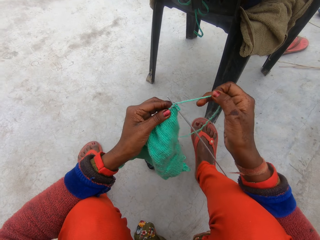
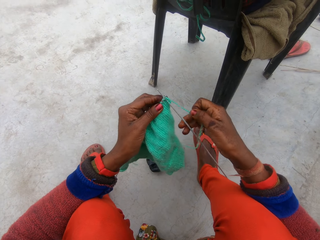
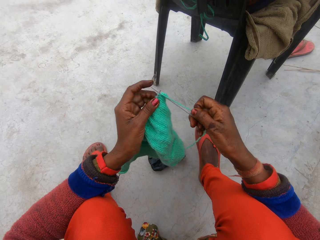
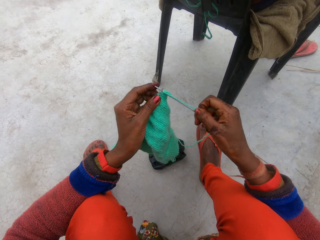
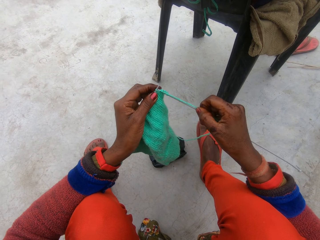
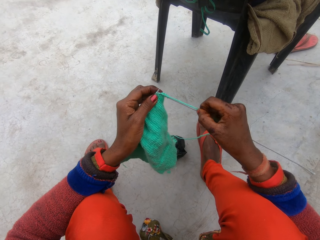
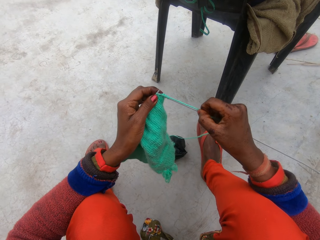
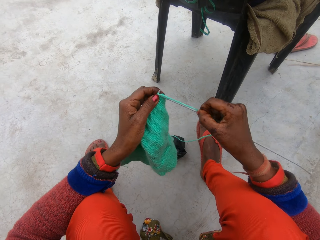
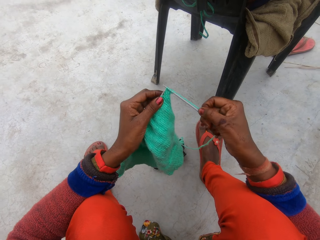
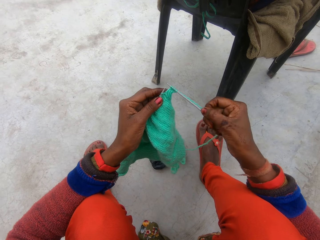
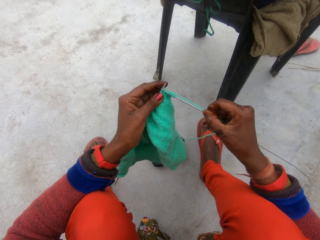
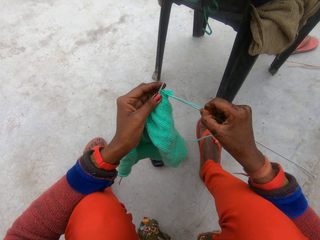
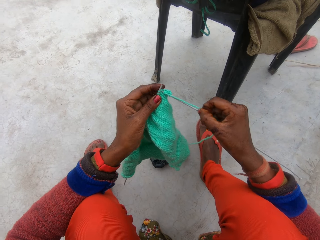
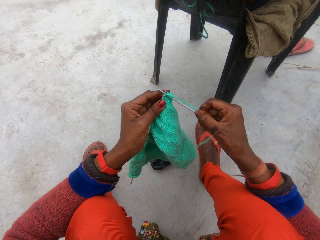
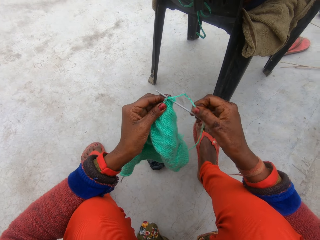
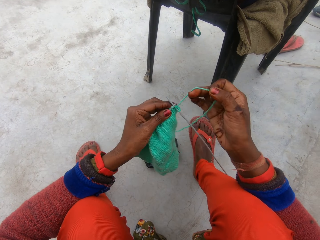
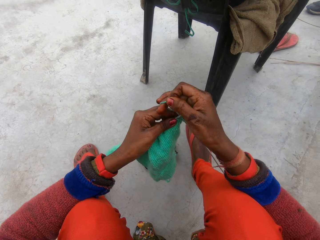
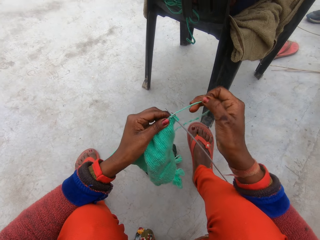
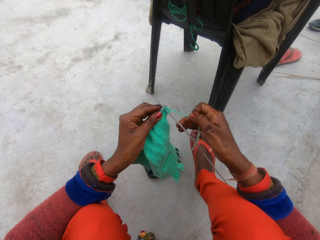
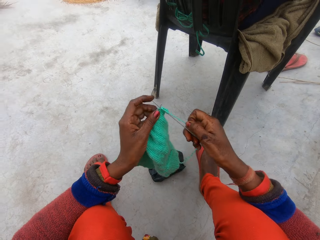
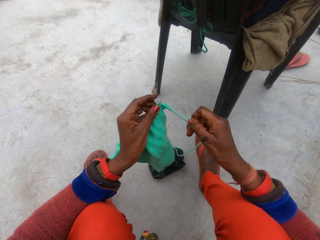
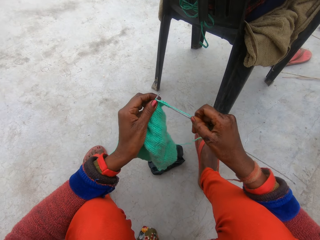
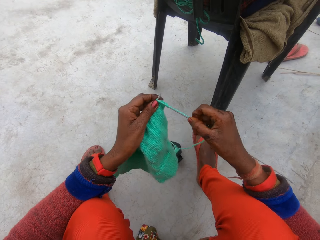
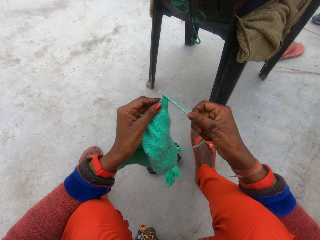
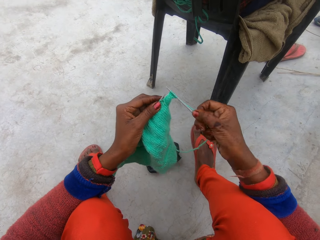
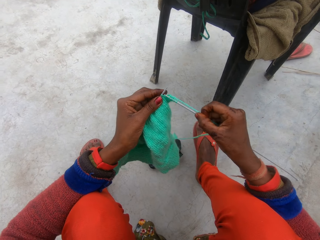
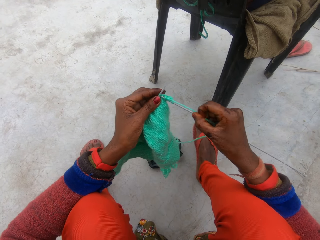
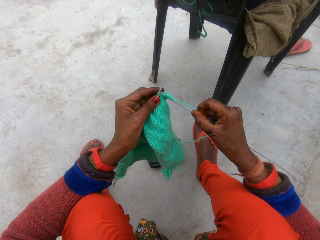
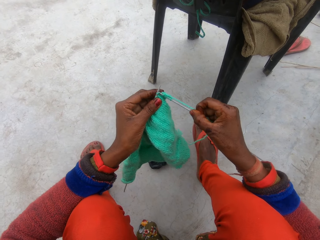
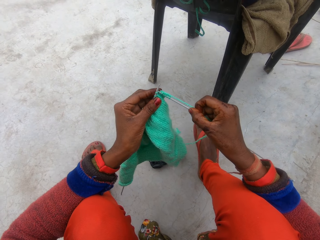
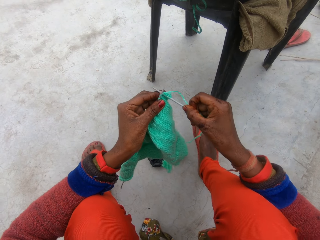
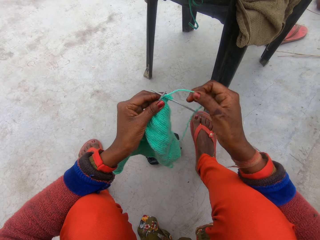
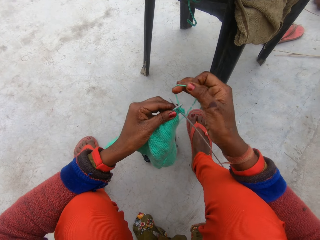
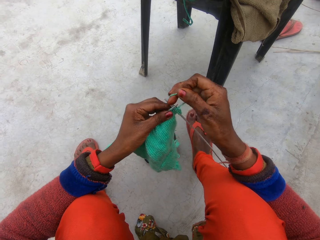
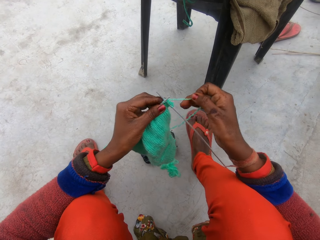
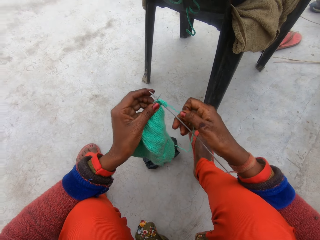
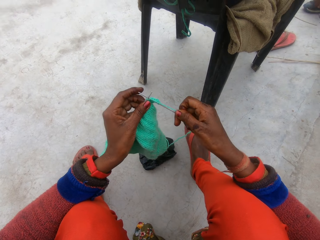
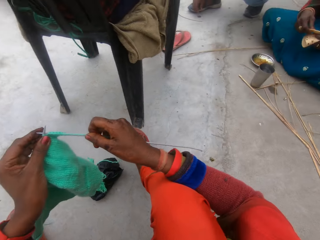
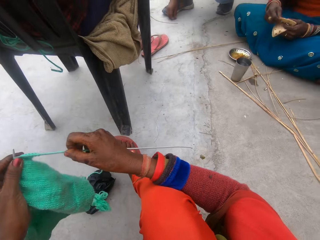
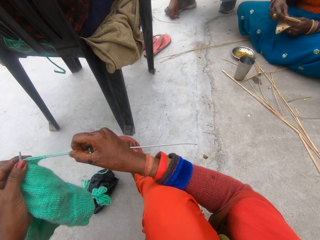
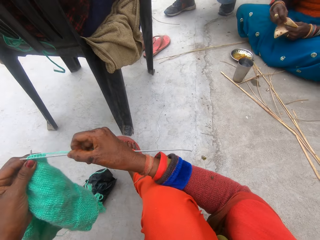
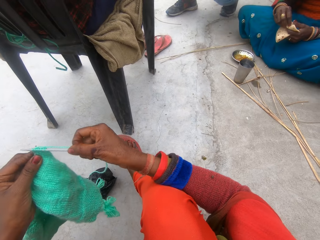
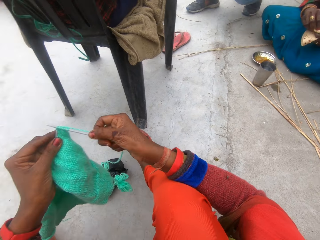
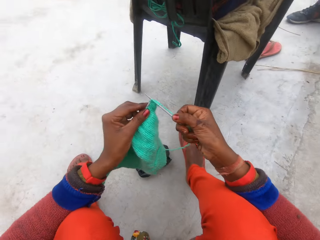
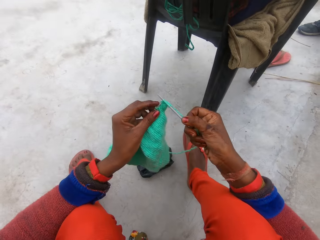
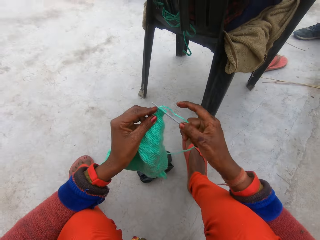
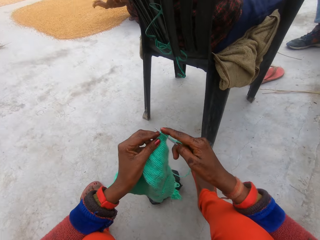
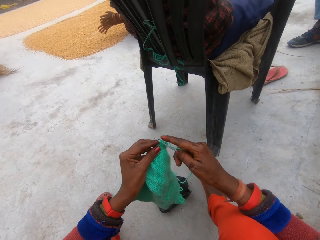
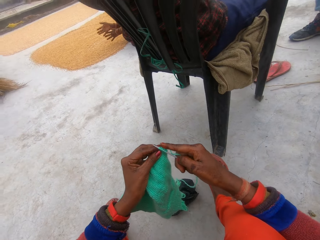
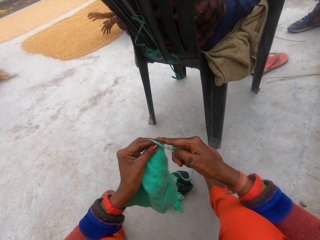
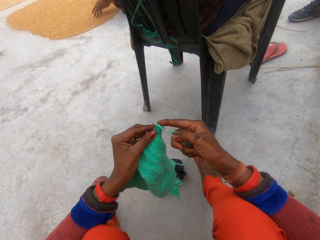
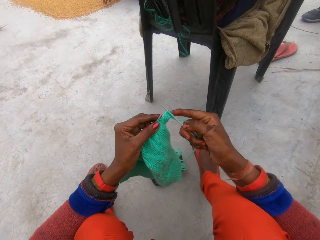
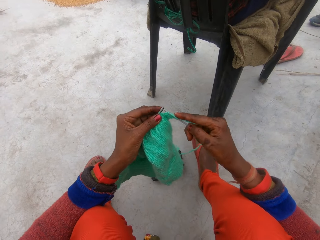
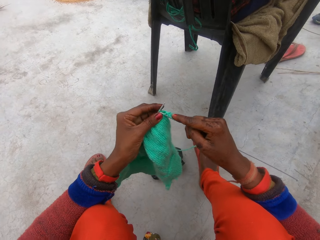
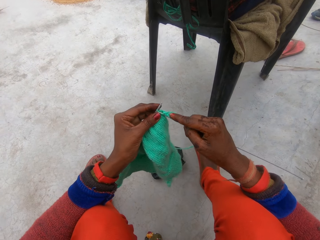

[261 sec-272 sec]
The camera wearer rotates the knitting thread around the knitting needle. A man squats. The camera wearer knits a fabric with knitting needles. They rotate the knitting thread around the knitting needle. The man squats. The camera wearer knits the fabric with the knitting needles. The man squats. He squats again. The camera wearer rotates the knitting thread around the knitting needle. They knit the fabric with the knitting needles and look around. A woman folds the flat bread. The man picks up a coin on the ground. The camera wearer pushes the knitting needle with a finger. Another woman moves hands.

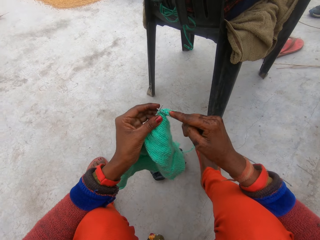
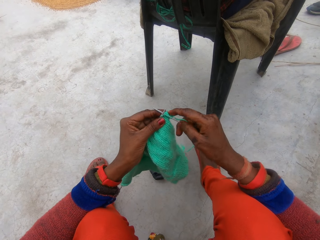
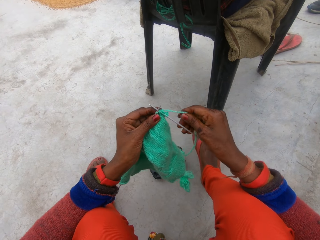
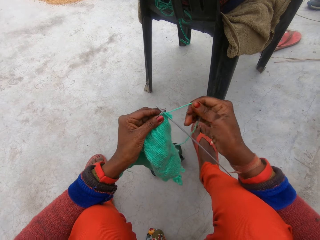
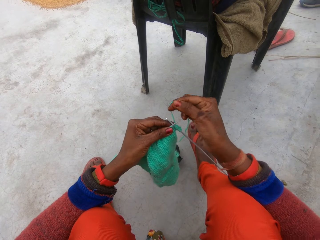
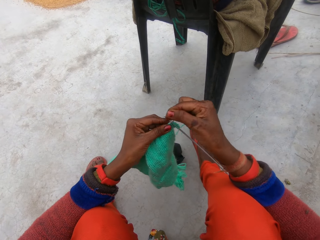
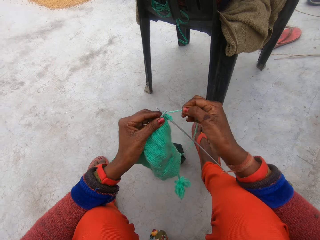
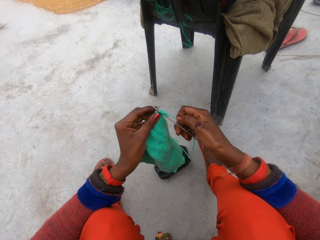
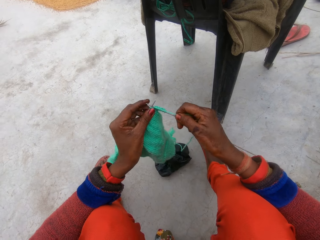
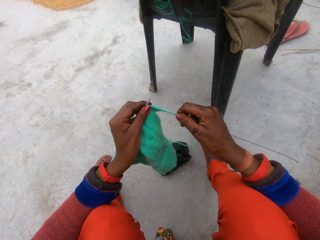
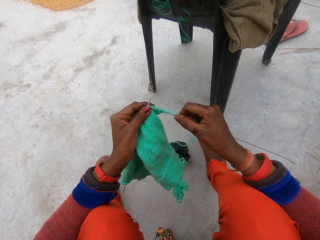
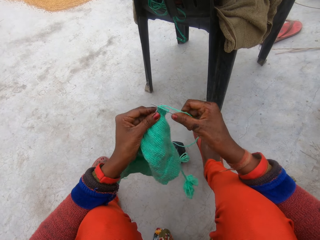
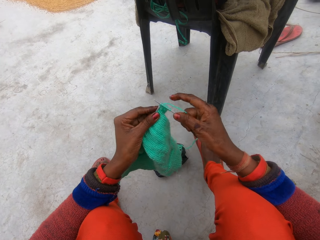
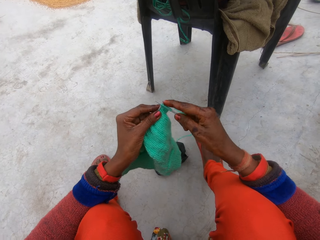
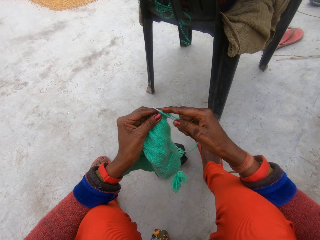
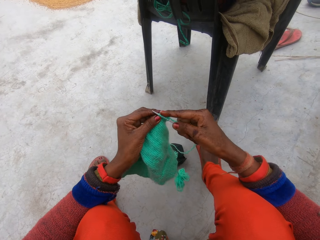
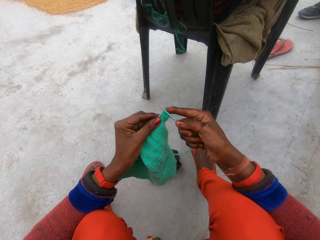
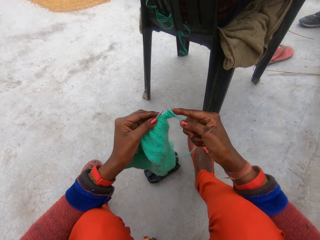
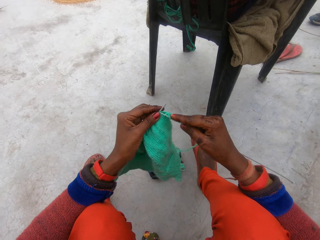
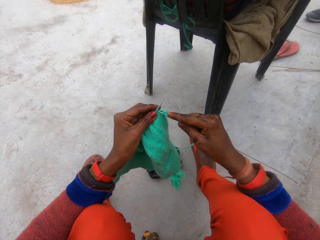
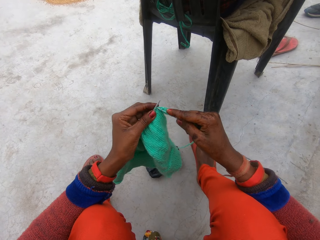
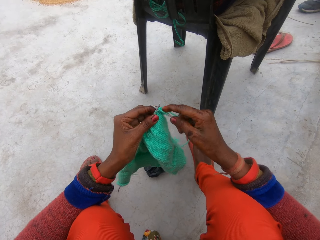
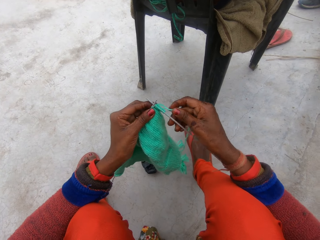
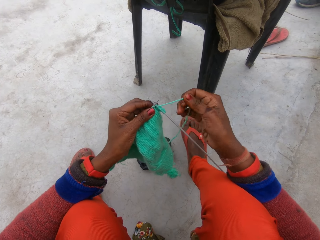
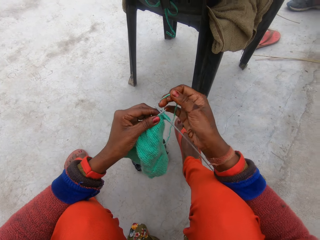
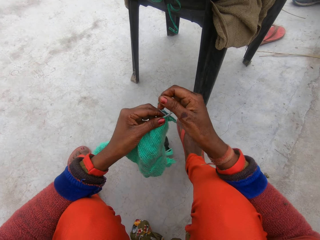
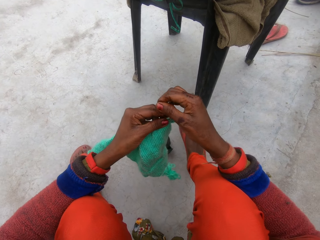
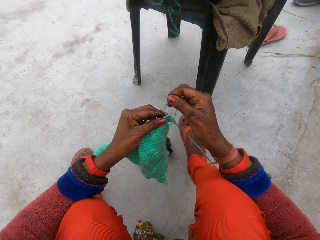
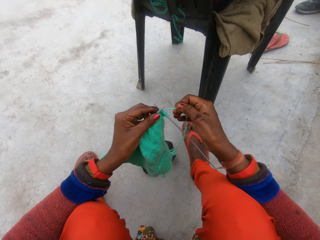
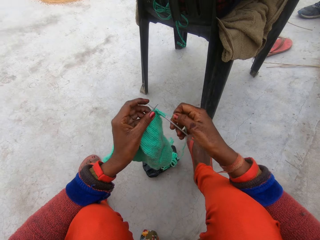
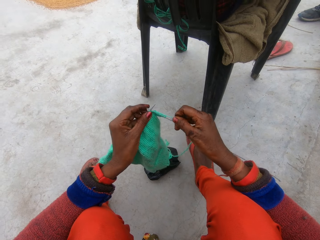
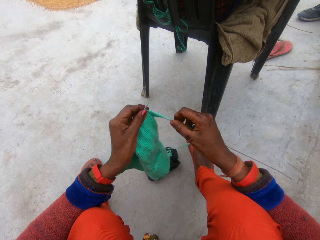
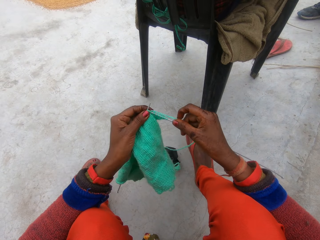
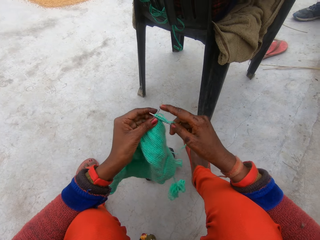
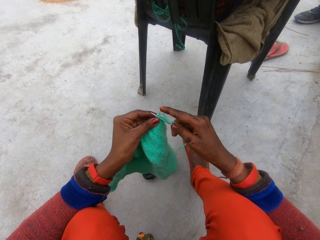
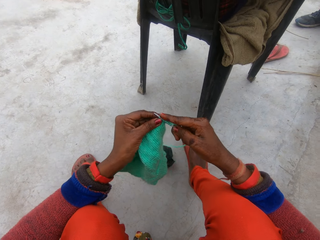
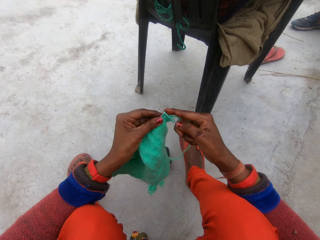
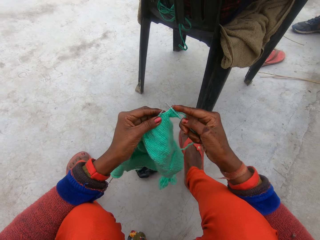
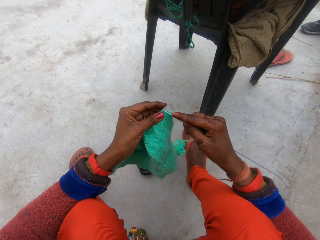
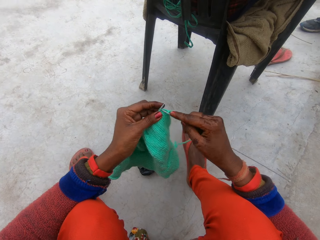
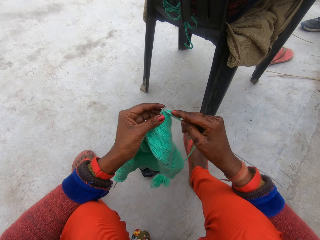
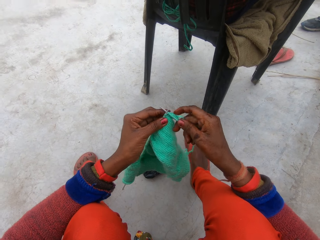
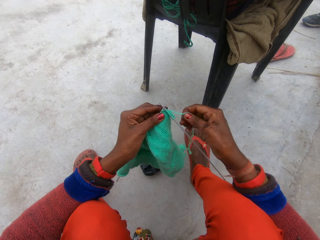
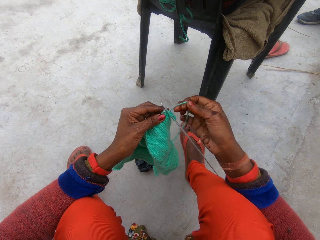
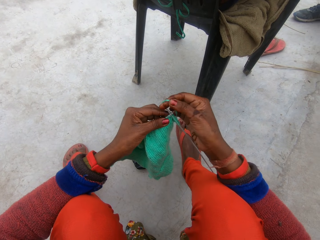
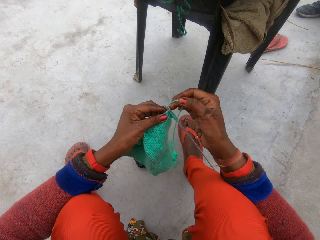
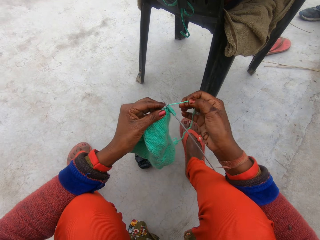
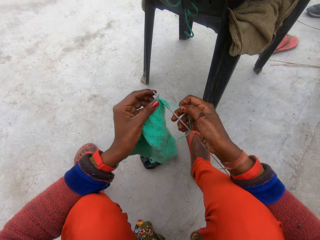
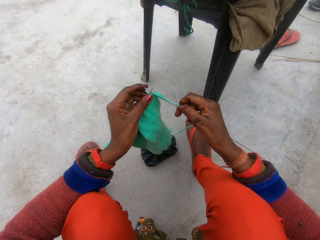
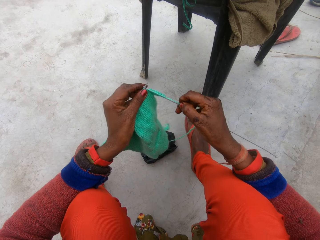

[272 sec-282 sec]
The camera wearer knits the fabric with the knitting needles. They rotate the knitting thread around the knitting needle. They knit the fabric with the knitting needles. They push the knitting needle with a finger. A man squats. The camera wearer knits the fabric with the knitting needles. They rotate the knitting thread around the knitting needle. They knit the fabric with the knitting needles. They push the knitting needle with a finger. They knit the fabric with the knitting needles. They rotate the knitting thread around the knitting needle.
